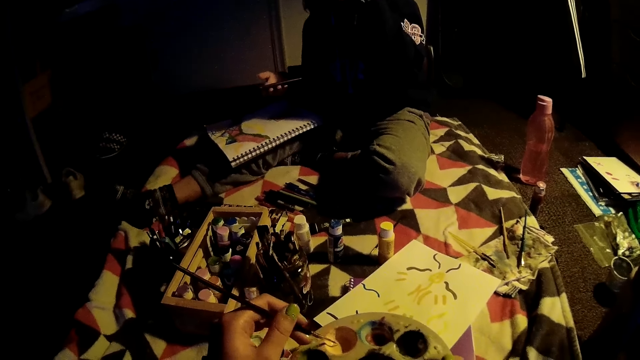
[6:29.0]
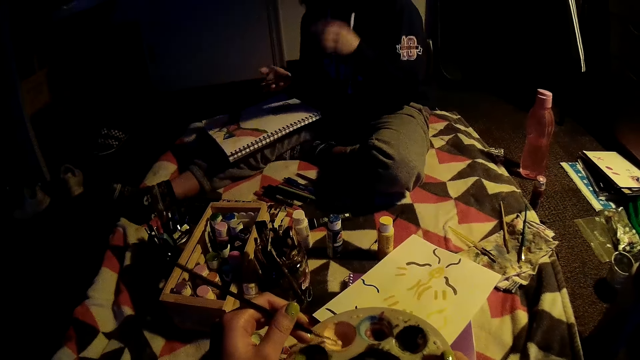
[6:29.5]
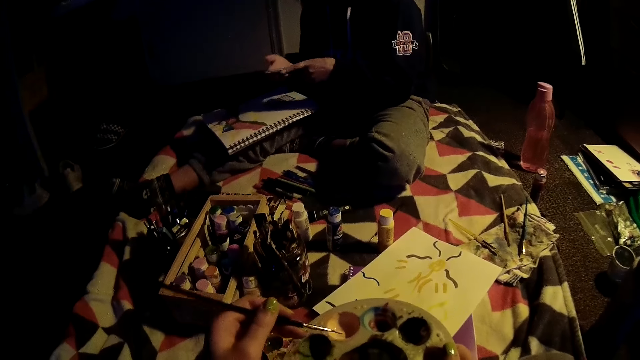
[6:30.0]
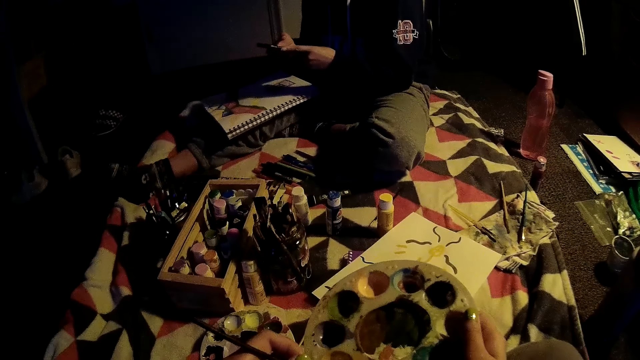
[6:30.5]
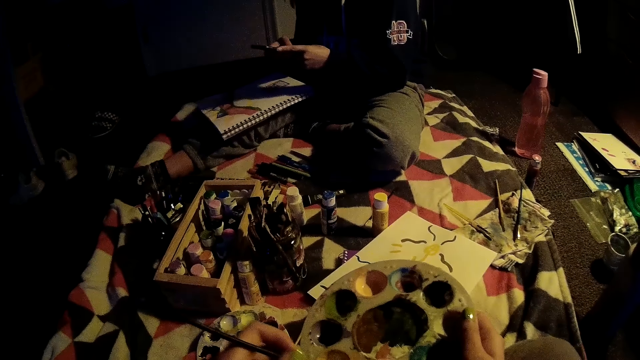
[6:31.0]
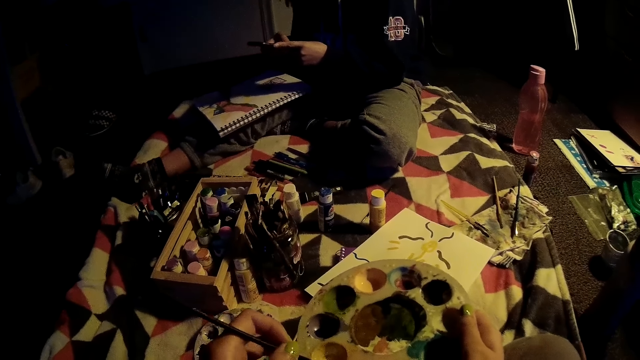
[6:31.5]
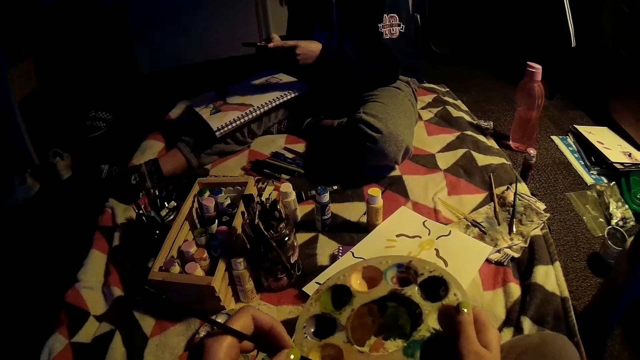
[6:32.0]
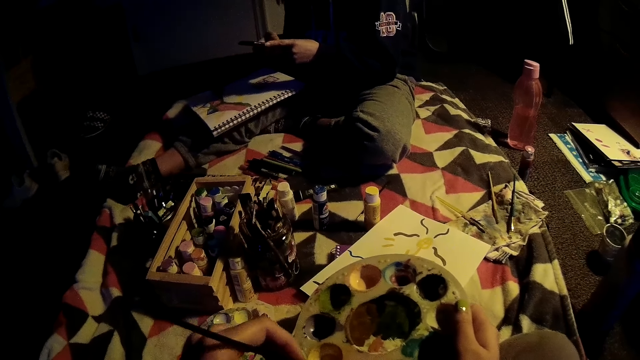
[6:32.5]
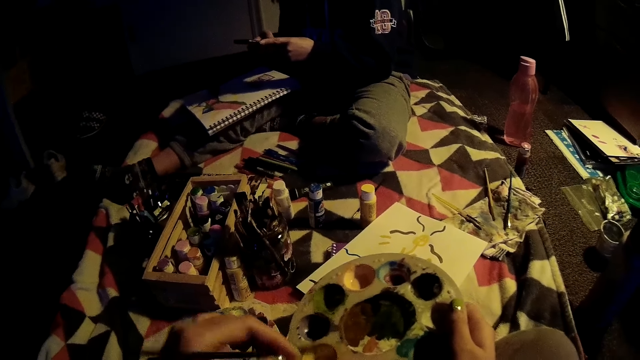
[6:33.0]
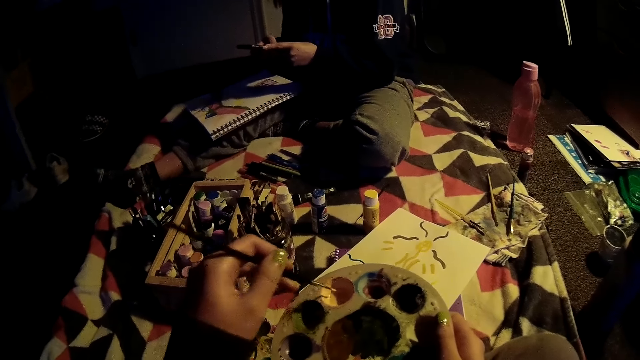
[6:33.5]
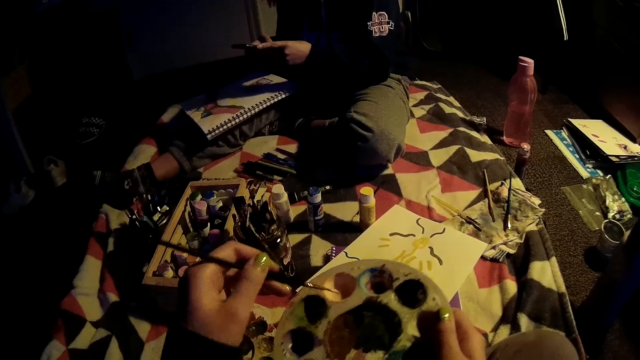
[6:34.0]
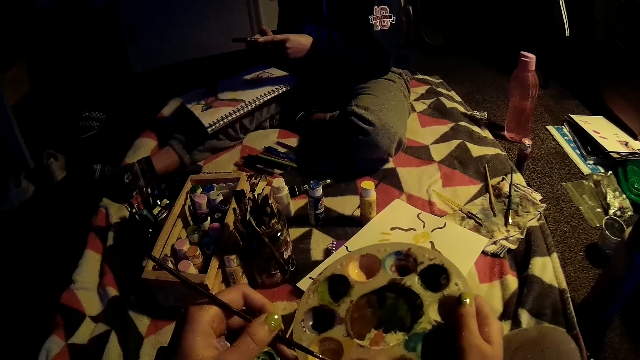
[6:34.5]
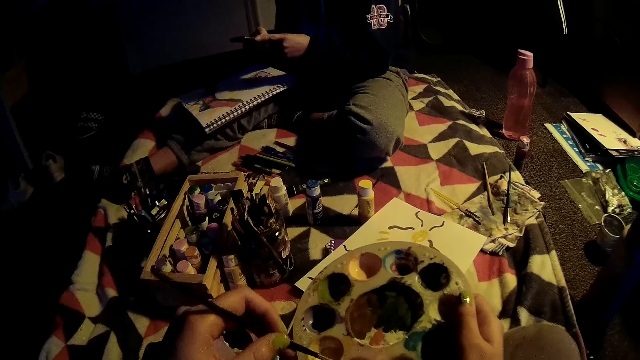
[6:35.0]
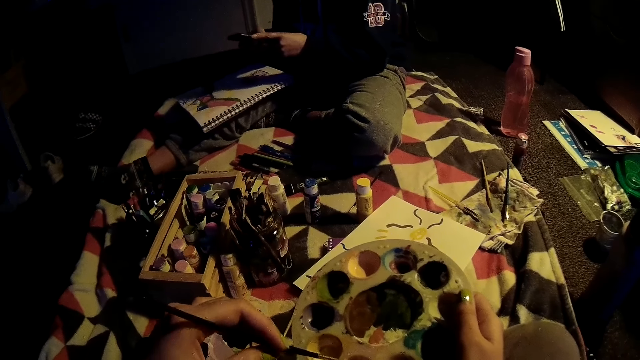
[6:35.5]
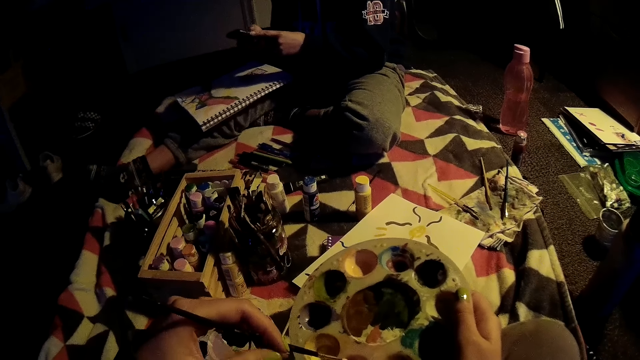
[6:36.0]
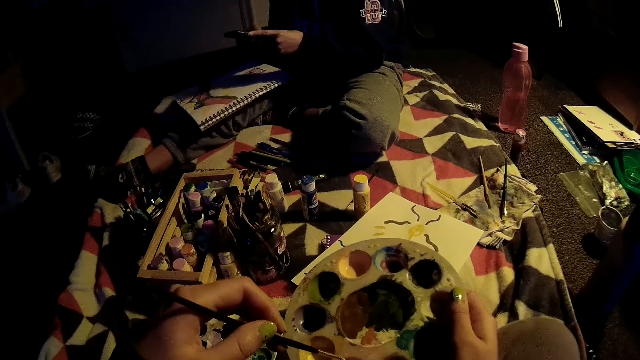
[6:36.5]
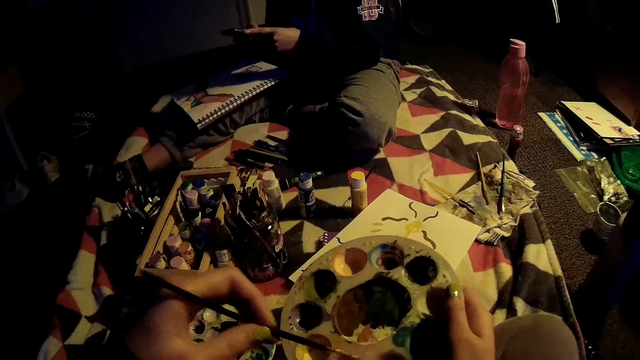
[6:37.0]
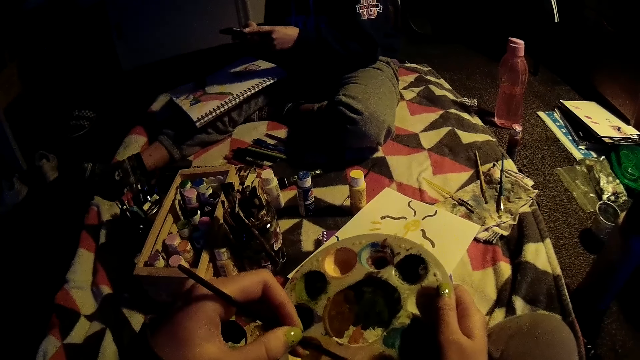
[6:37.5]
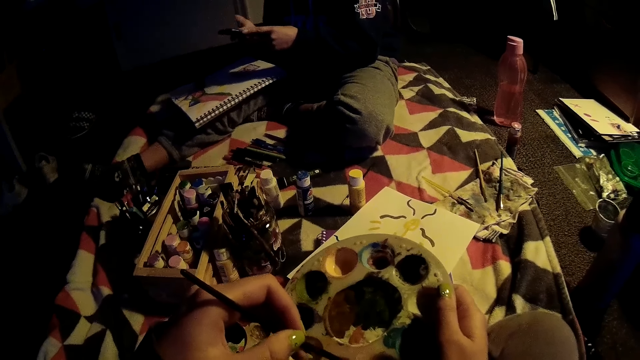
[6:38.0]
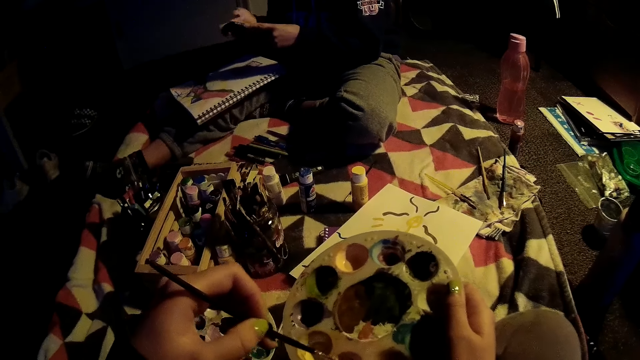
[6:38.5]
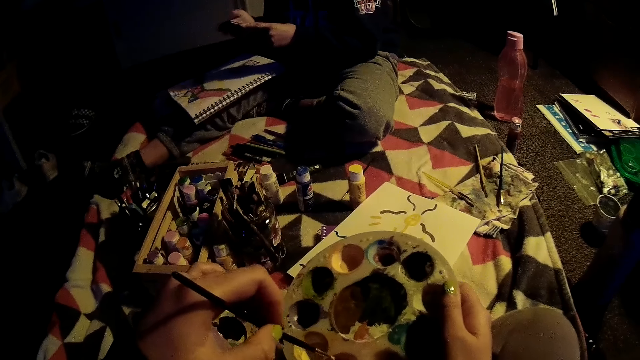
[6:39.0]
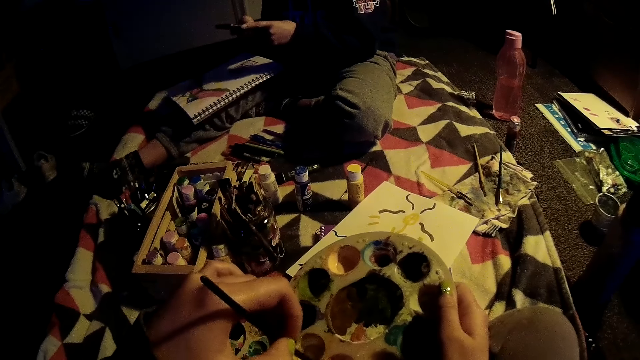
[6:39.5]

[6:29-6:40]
A woman touches her head with her left hand. The camera wearer dips the paint brush into the paint palette with her left hand. The woman touches the mobile phone with her right hand. The camera wearer mixes colors together using the paint brush. She dips the paint brush into the paint palette with her left hand. The woman operates the mobile phone with both hands. The camera wearer dips the paint brush into the paint palette with her left hand. She mixes colors together using the paint brush. She dips the paint brush into the paint palette again. She mixes colors on the paint palette with her left hand.

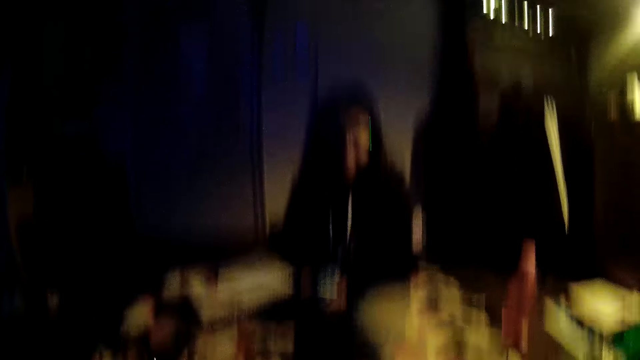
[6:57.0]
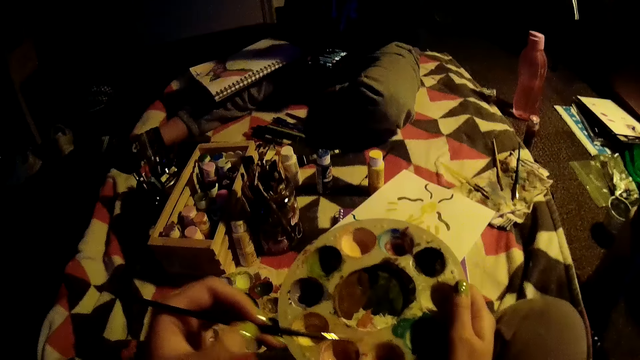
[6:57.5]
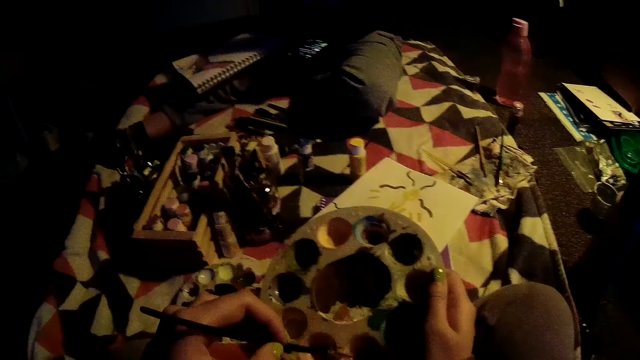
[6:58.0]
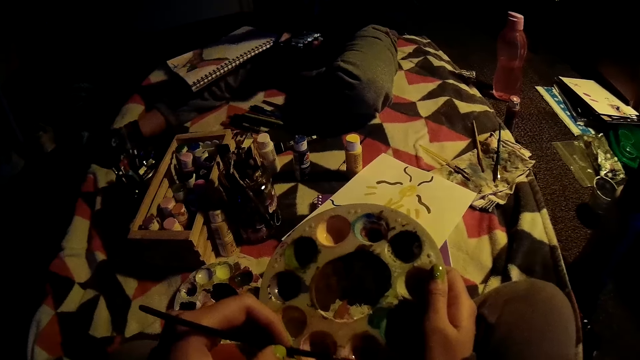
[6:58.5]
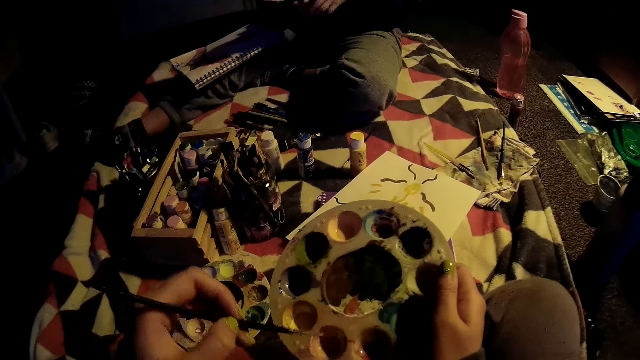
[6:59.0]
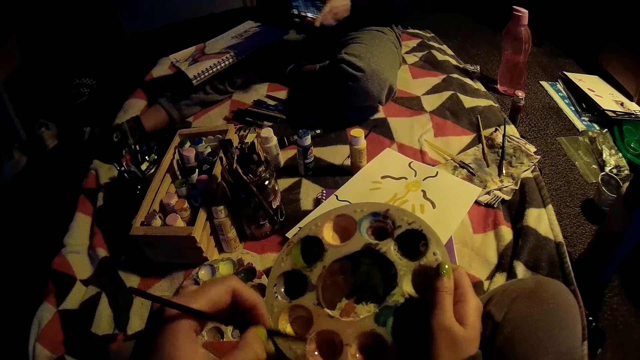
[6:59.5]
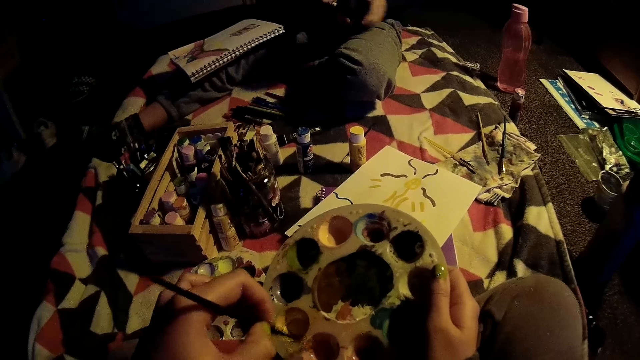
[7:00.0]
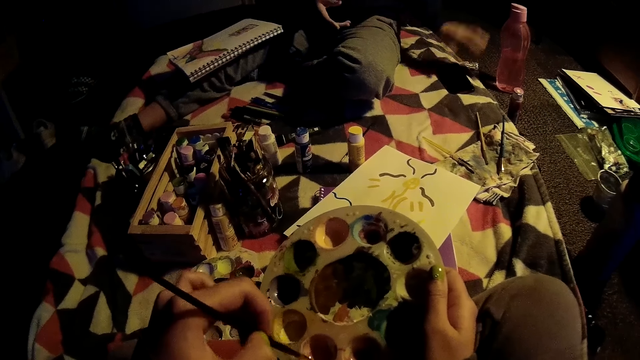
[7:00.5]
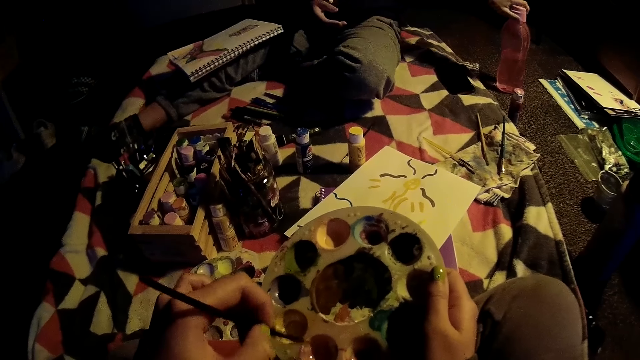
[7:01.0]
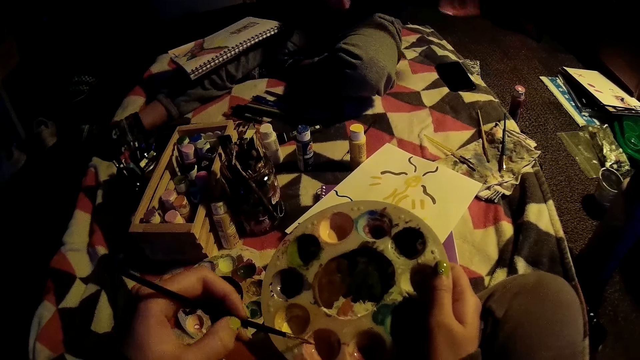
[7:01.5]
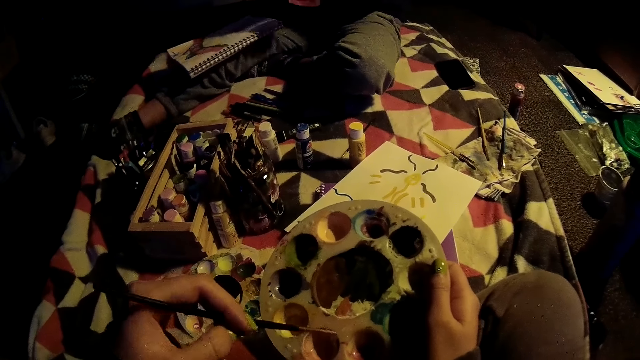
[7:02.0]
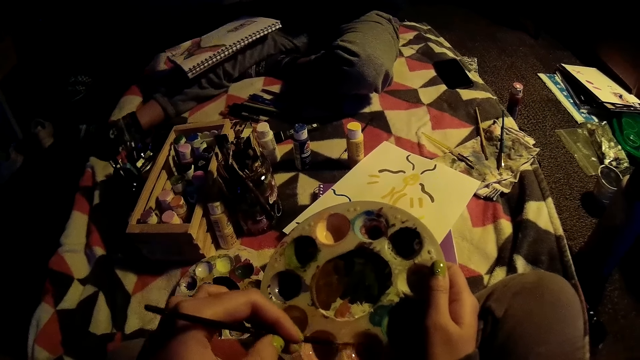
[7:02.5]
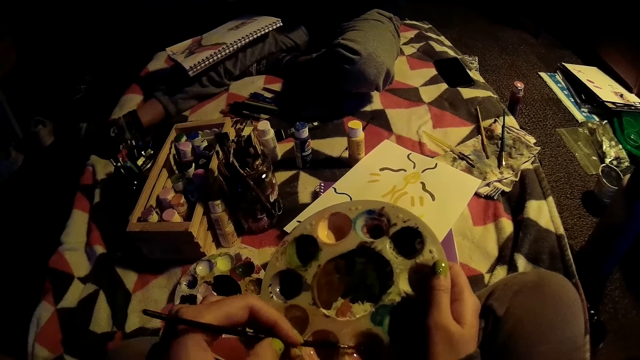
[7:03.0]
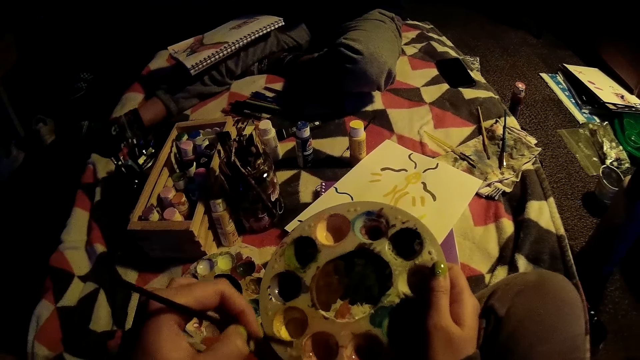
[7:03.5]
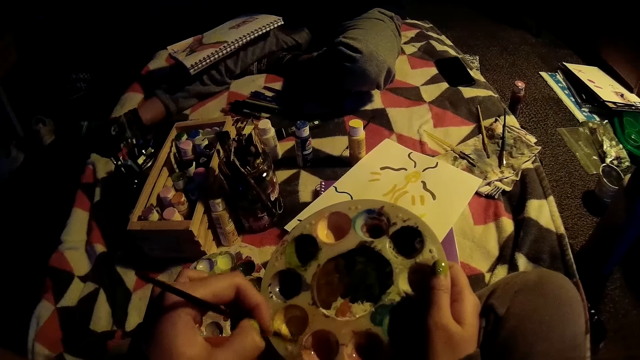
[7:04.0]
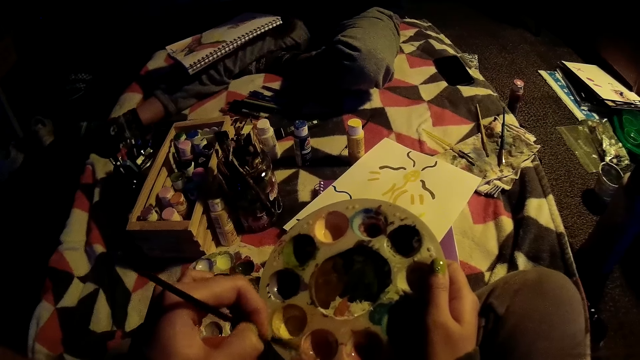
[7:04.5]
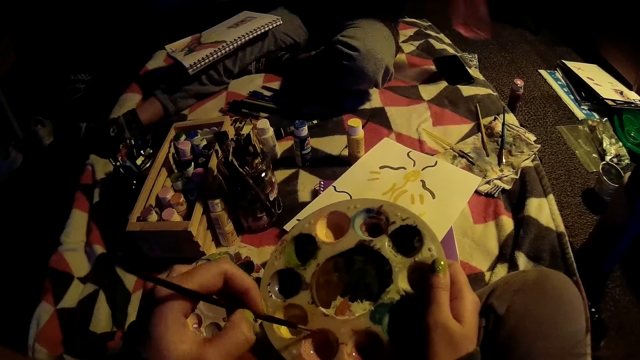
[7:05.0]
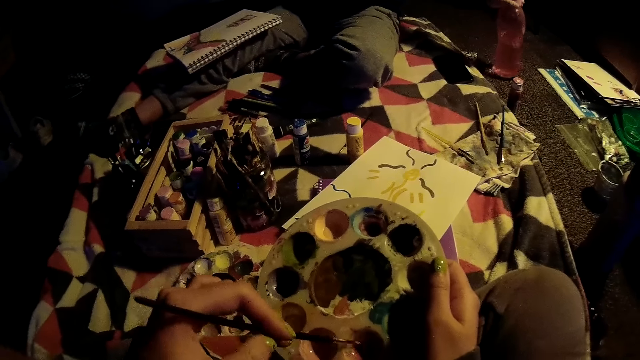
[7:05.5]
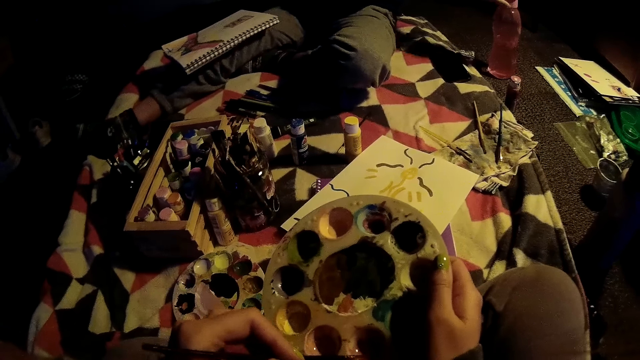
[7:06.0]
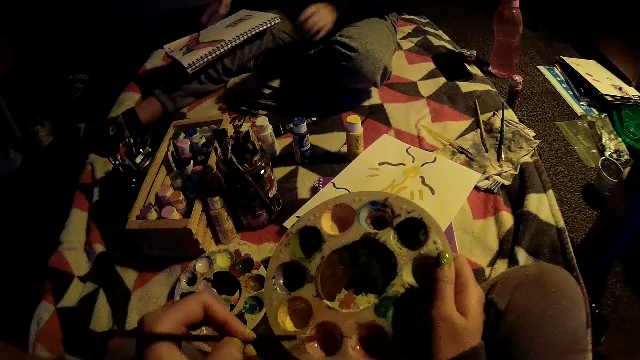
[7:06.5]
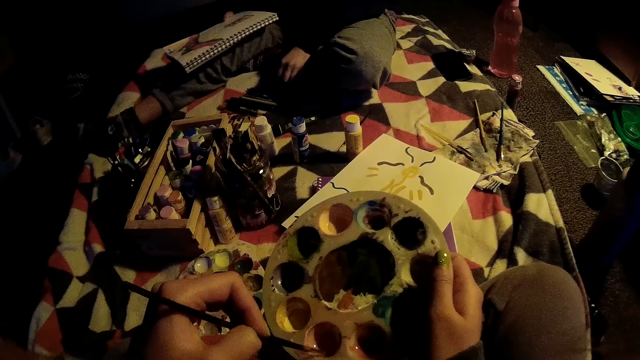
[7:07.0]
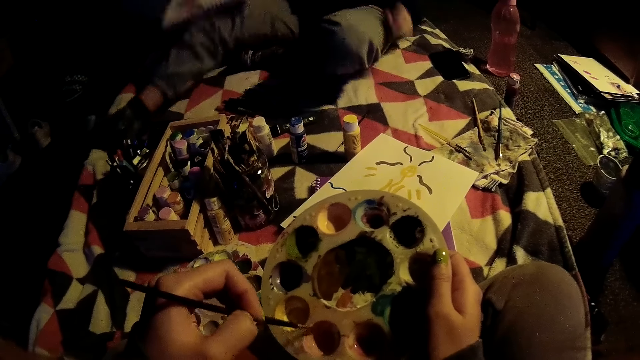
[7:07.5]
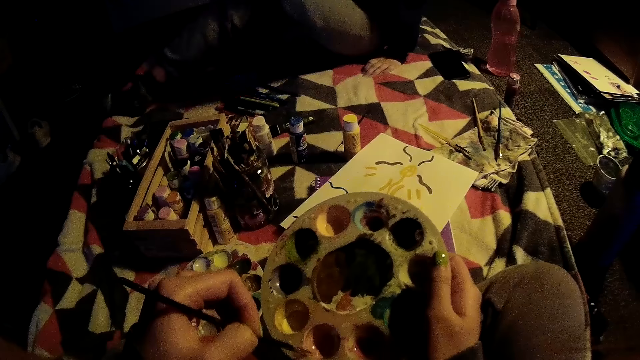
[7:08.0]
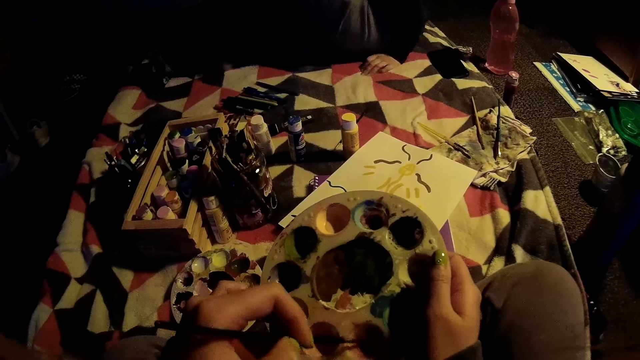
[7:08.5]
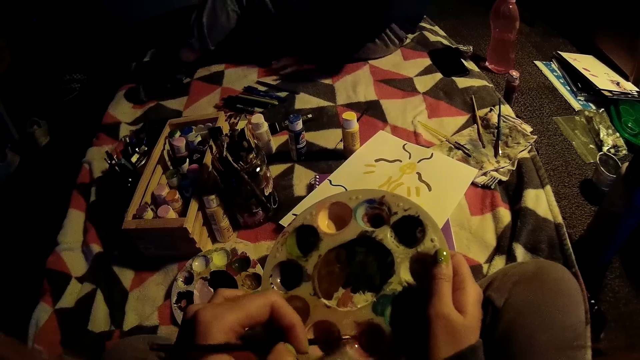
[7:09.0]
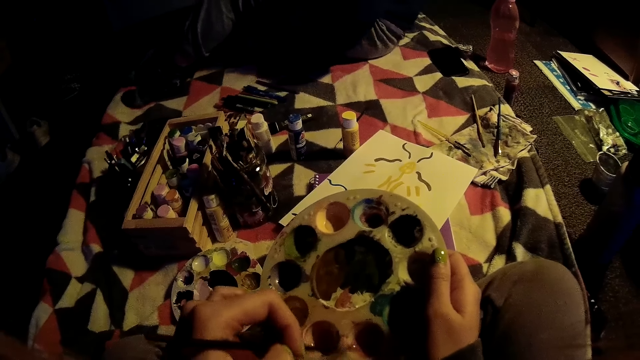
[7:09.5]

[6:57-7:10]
The camera wearer dips the paint brush into the paint palette with her left hand. She mixes with the paint brush on the paint palette with her left hand. A woman drops a mobile phone on the mattress with her left hand. The woman picks up a water bottle from the floor with her left hand. The woman drops the water bottle on the floor with her left hand. The woman moves and touches a drawing book. The woman puts her left hand on the mattress.
